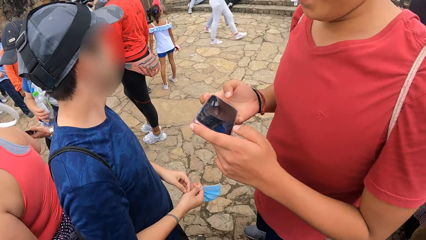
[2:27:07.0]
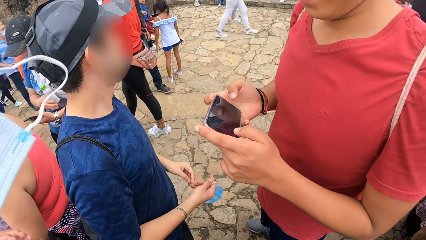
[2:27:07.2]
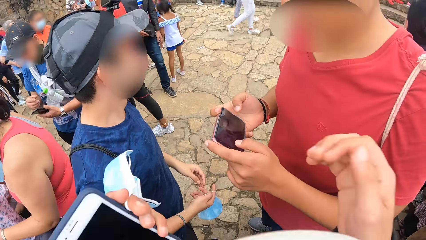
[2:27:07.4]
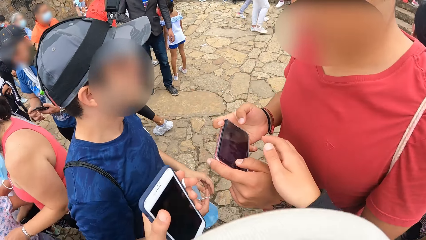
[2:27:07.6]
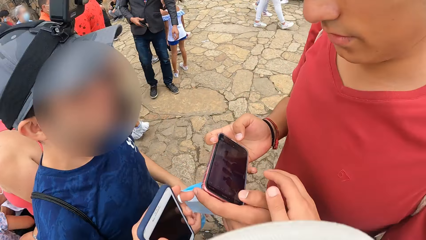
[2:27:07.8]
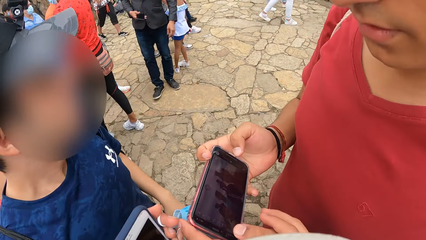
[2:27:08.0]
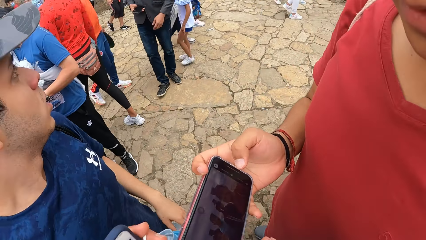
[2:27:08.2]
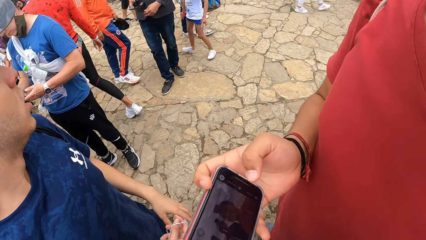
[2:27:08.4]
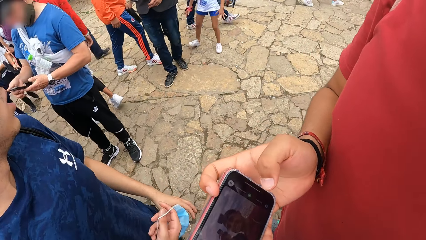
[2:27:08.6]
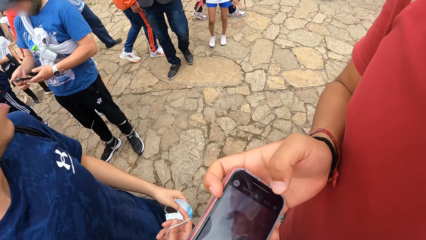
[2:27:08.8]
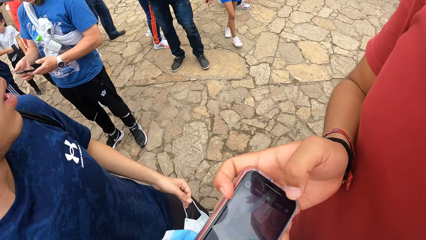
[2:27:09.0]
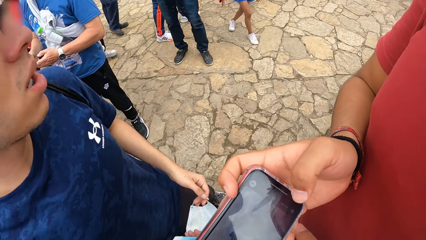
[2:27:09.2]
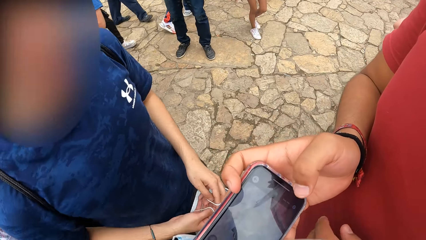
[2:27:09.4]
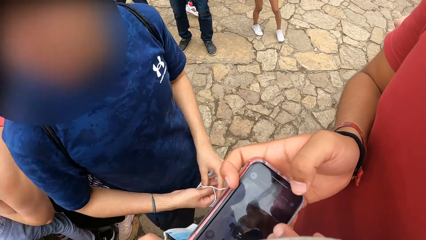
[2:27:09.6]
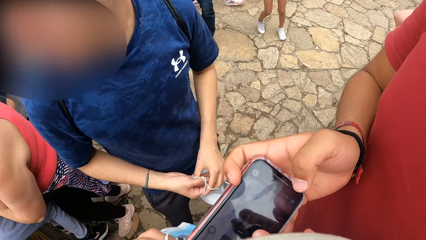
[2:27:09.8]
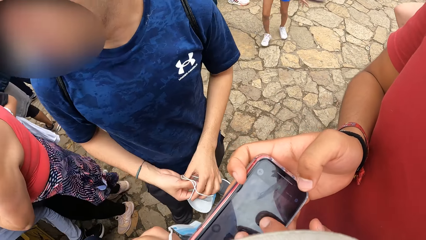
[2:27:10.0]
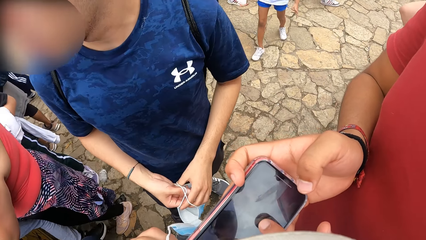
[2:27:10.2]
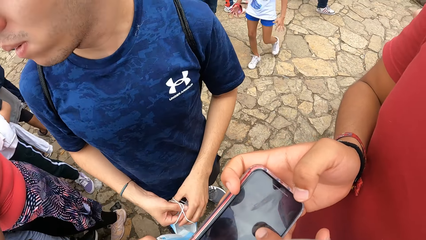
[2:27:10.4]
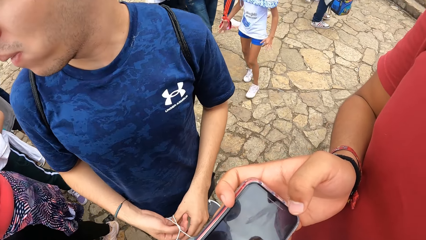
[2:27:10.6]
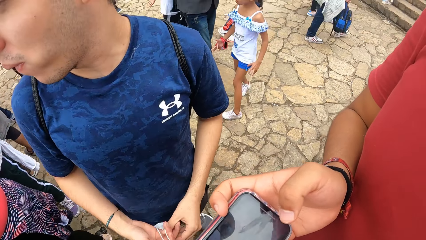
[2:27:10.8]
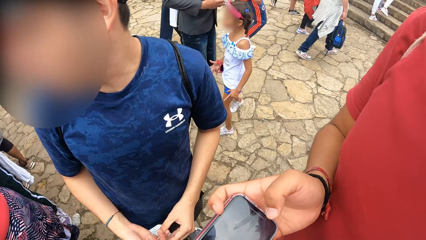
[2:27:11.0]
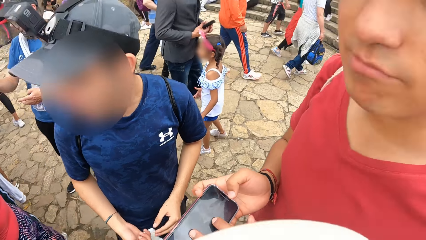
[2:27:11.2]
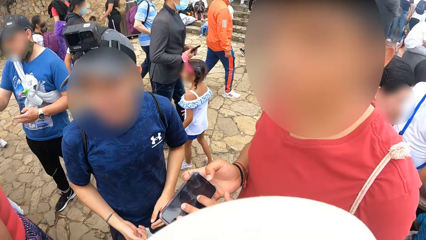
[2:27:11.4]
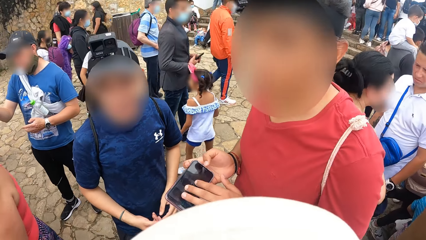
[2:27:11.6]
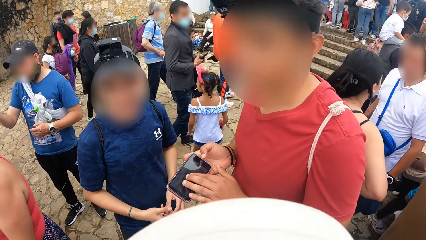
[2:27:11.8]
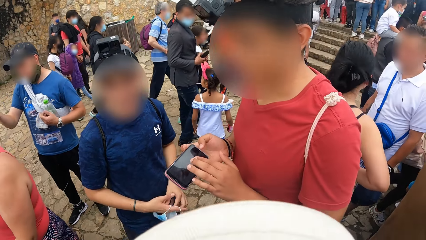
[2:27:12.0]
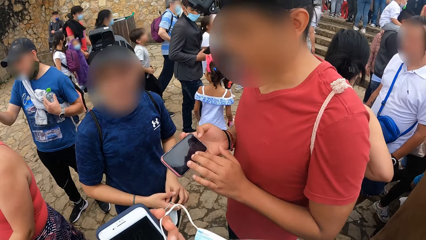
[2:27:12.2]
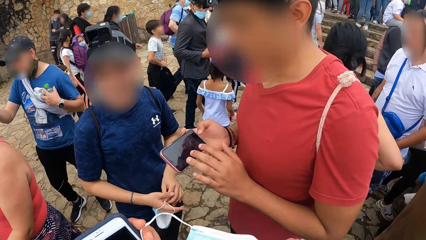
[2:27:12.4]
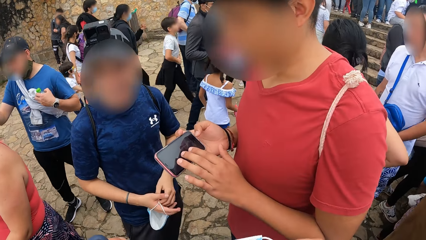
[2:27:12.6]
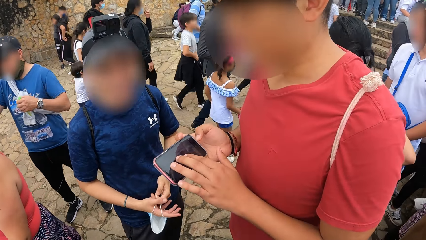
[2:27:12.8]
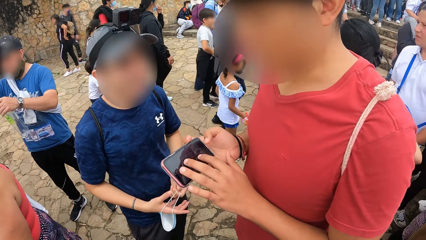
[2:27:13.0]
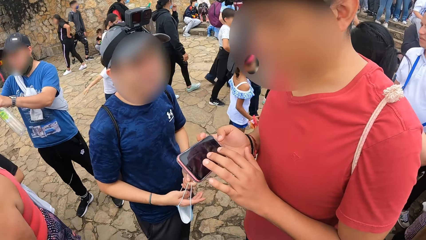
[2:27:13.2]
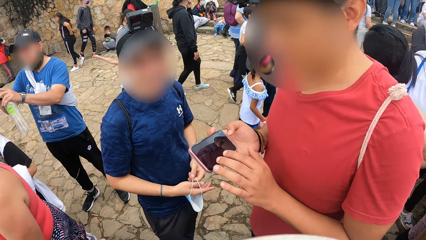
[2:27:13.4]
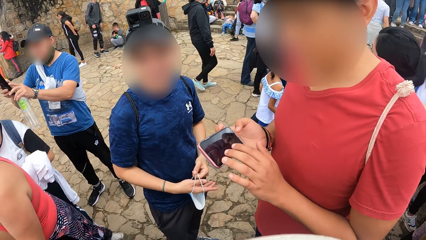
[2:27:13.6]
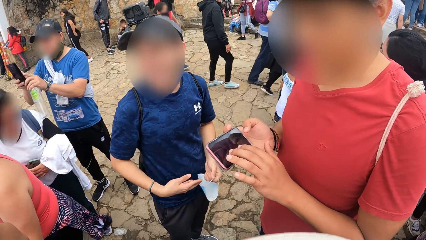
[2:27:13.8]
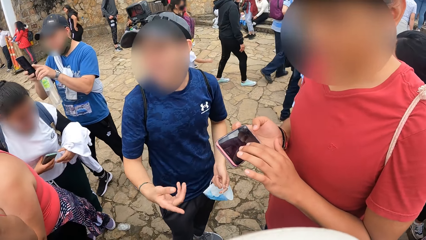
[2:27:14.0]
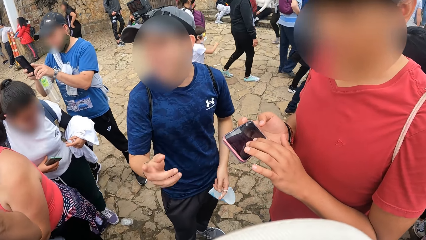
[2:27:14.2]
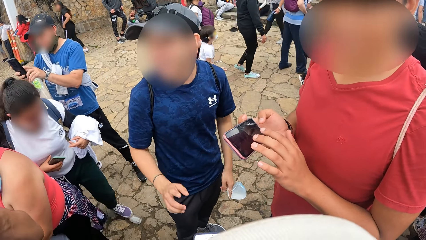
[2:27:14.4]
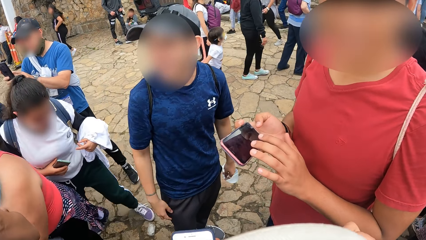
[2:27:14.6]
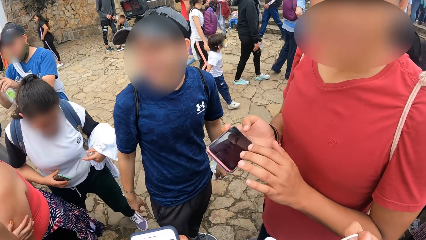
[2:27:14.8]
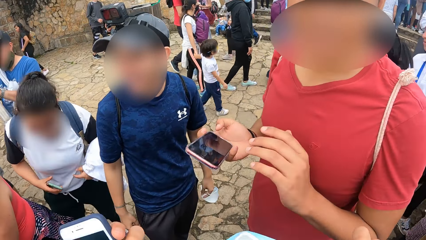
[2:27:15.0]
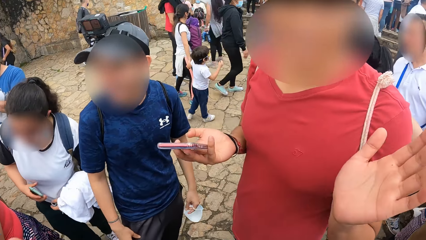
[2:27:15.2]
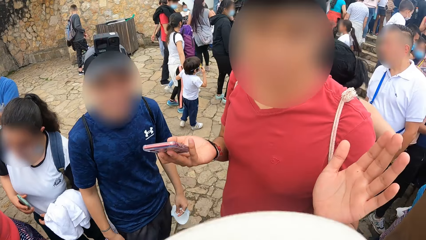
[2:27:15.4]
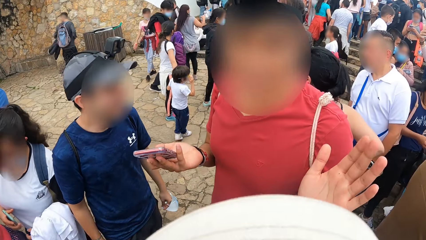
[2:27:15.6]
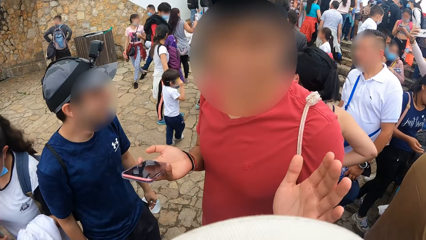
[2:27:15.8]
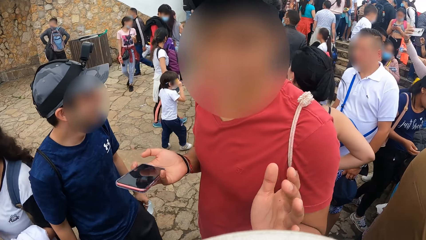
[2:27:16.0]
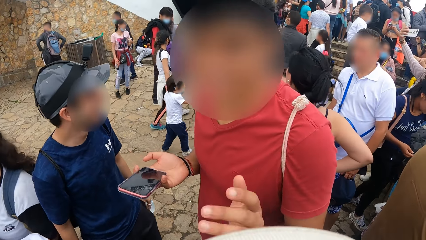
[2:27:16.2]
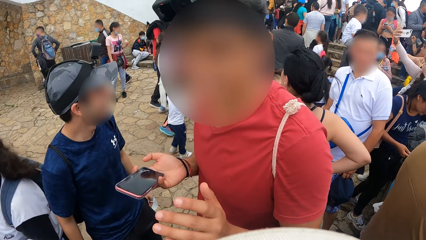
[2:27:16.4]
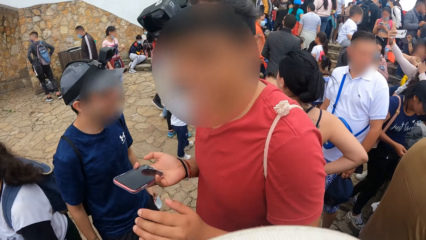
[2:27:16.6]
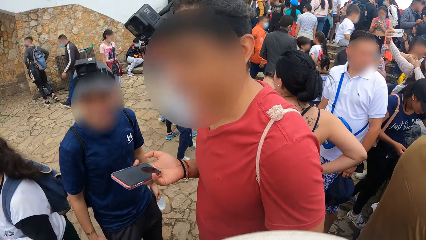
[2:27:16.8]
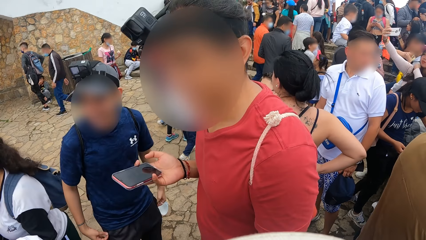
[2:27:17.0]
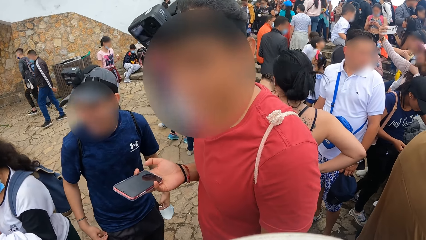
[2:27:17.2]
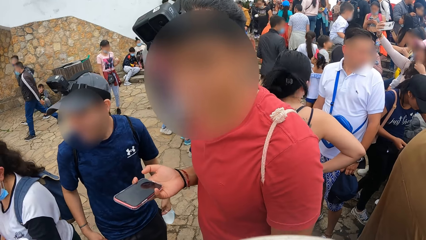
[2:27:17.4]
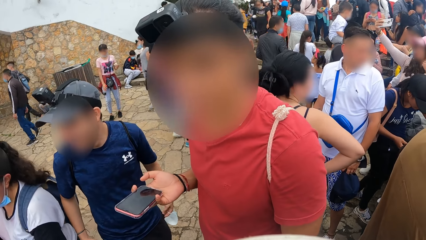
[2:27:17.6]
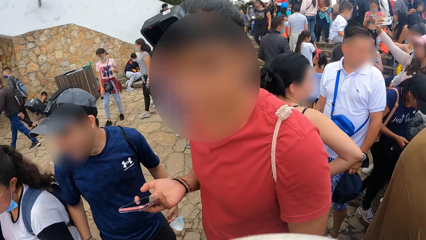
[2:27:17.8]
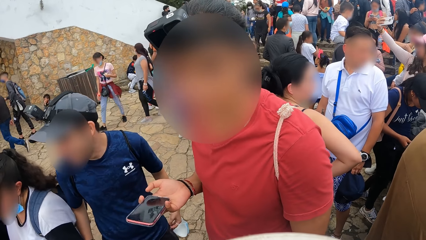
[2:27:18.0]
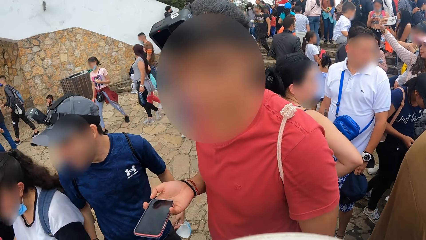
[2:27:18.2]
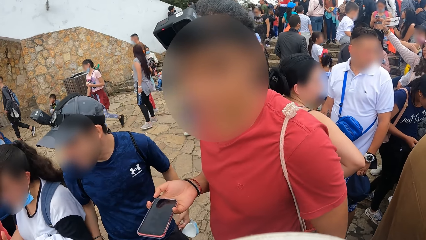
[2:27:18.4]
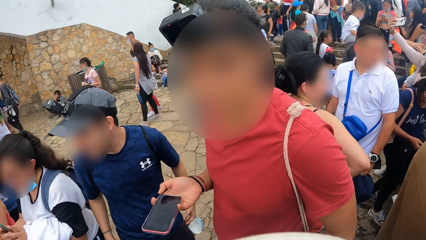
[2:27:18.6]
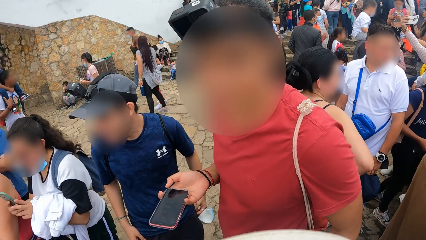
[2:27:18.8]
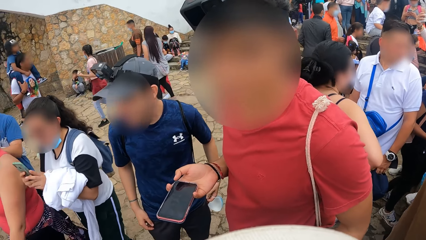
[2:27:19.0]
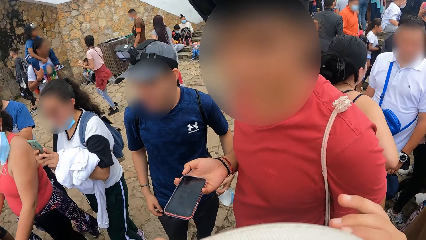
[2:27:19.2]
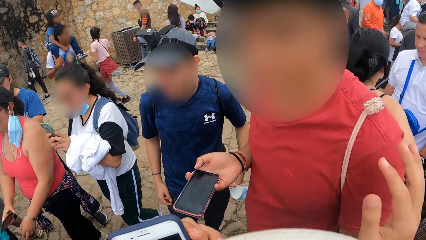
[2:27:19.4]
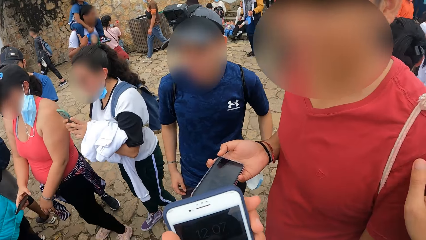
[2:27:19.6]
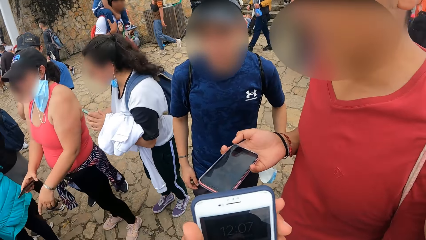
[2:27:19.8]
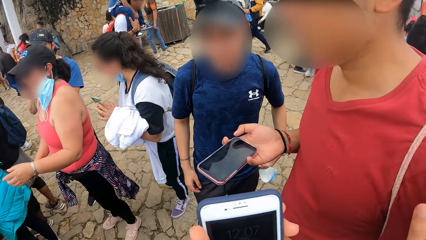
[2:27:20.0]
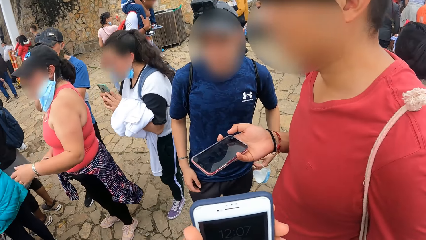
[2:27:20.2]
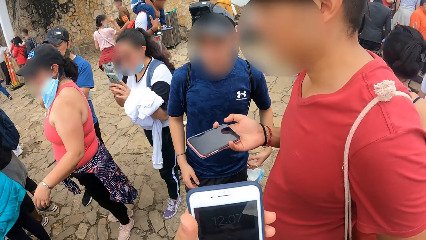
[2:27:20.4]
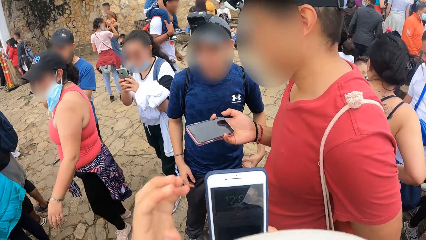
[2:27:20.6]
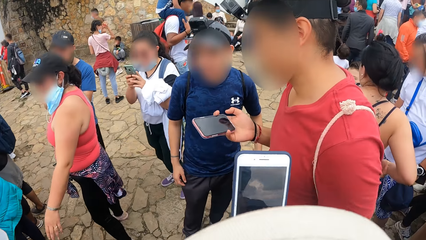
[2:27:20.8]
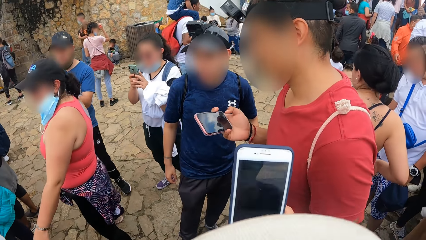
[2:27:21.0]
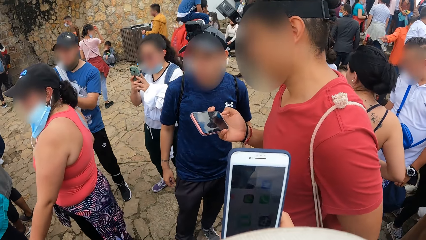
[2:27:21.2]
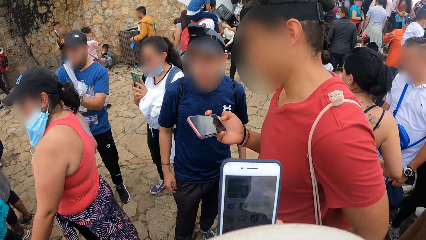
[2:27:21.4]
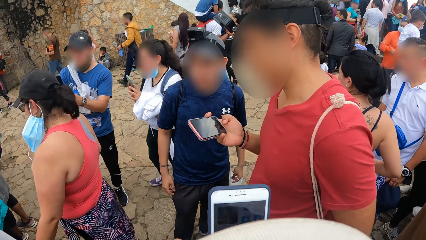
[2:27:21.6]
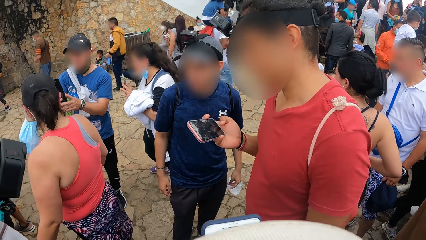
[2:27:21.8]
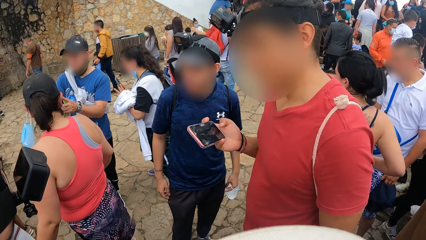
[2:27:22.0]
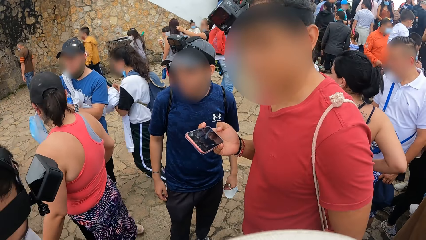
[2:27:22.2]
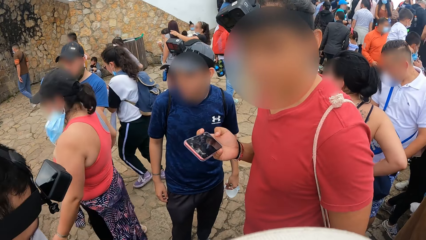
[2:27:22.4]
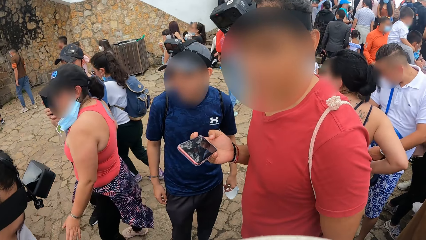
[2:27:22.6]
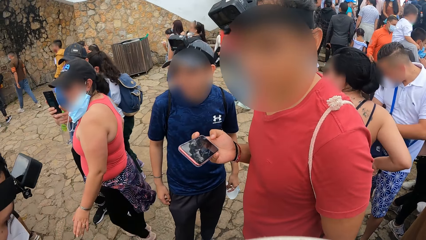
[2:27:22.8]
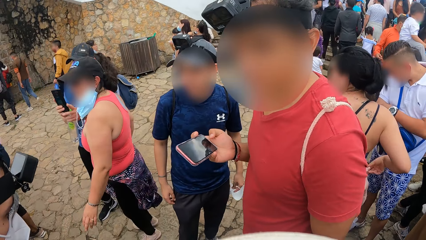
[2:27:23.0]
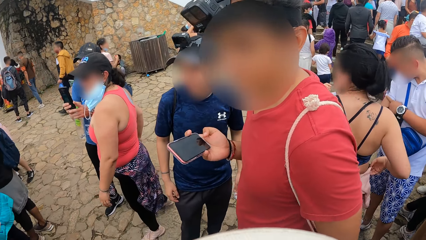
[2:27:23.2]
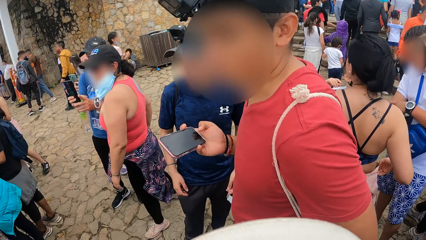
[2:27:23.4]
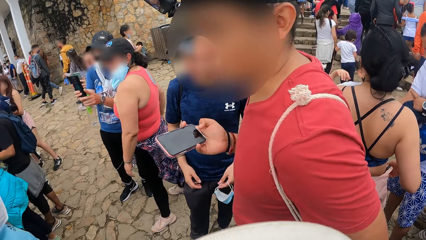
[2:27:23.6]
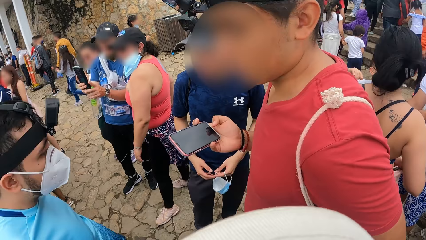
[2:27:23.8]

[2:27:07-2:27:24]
A man operates the phone with his left hand. Another man stretches the nose mask with his hands and folds the nose mask with his hands. The camera wearer operates the phone with his right hand. The second man stretches the nose mask with his hands. The first man operates the phone with his left hand. The second man gesticulates with his left hand. The first man gesticulates with his left hand. The camera wearer operates the phone with his left hand.
